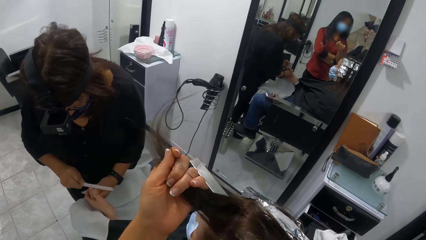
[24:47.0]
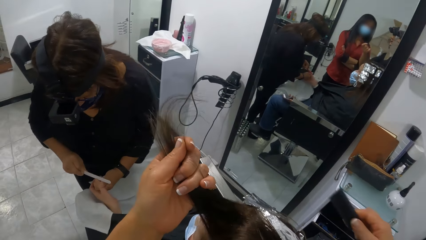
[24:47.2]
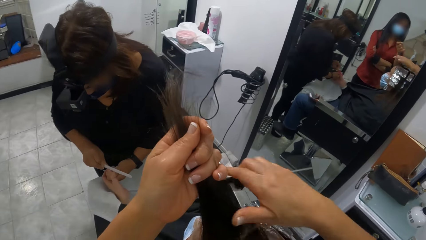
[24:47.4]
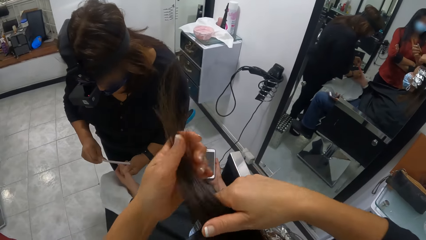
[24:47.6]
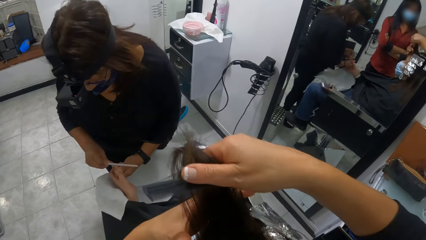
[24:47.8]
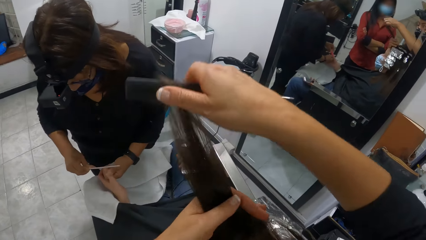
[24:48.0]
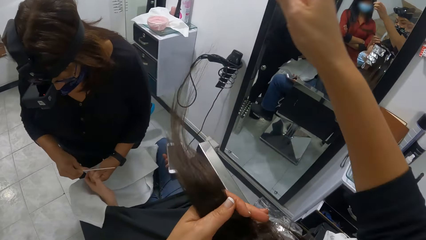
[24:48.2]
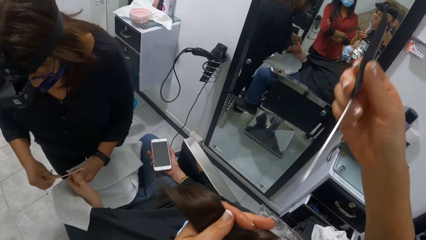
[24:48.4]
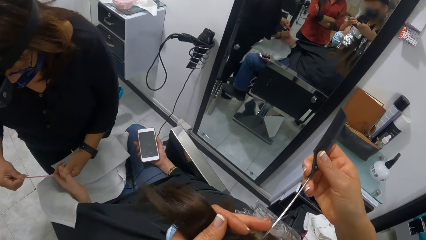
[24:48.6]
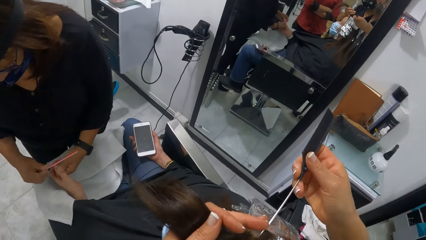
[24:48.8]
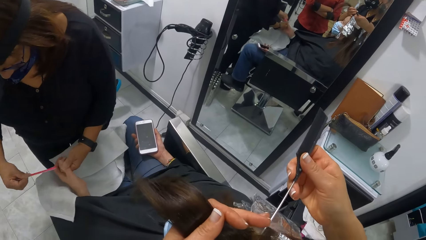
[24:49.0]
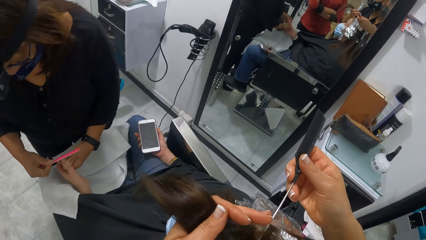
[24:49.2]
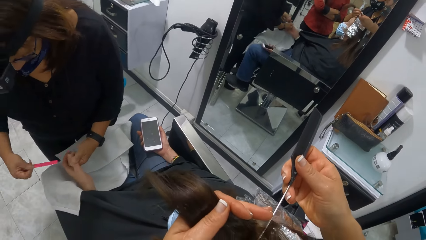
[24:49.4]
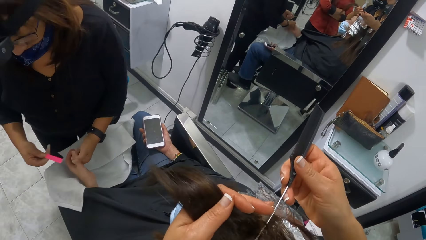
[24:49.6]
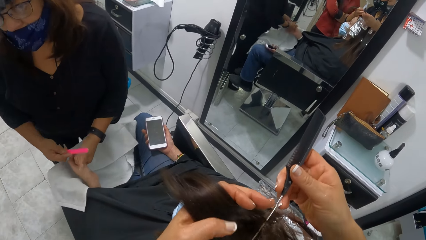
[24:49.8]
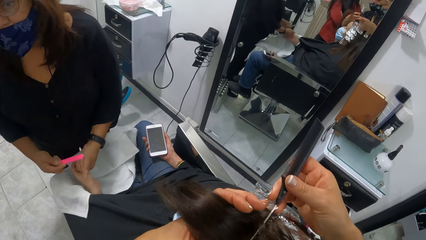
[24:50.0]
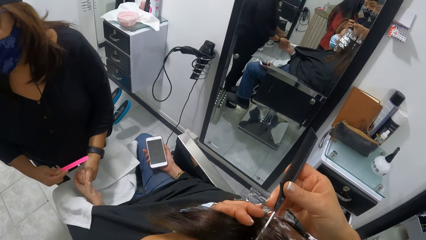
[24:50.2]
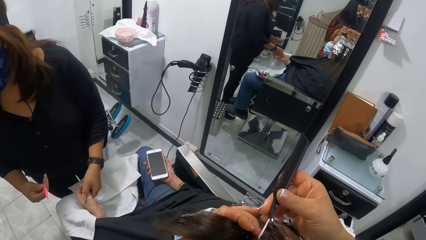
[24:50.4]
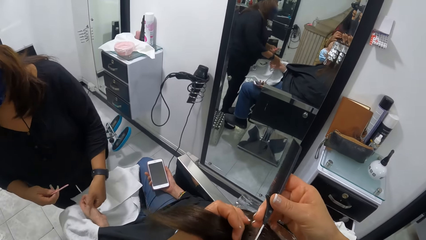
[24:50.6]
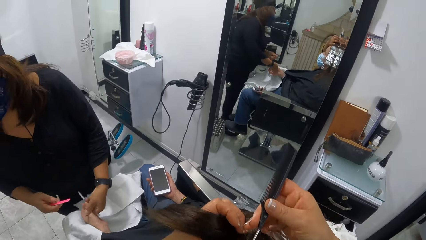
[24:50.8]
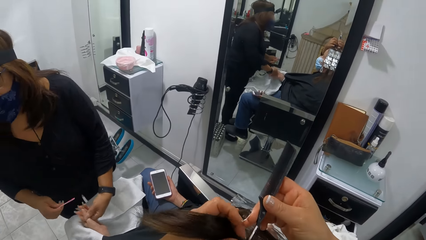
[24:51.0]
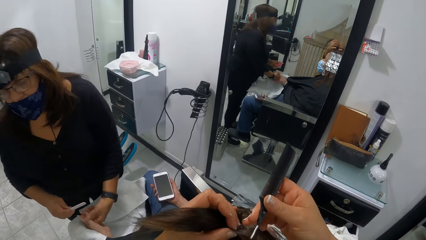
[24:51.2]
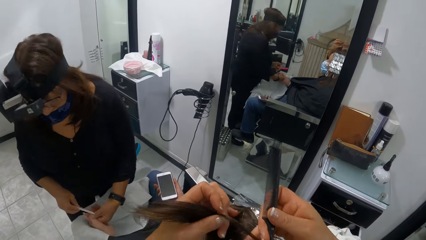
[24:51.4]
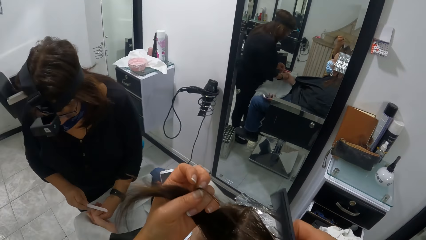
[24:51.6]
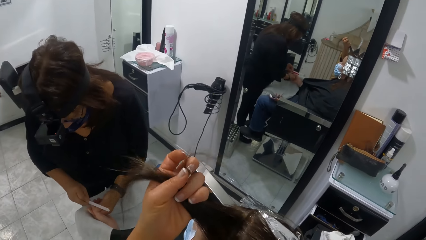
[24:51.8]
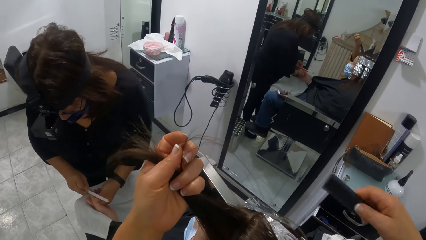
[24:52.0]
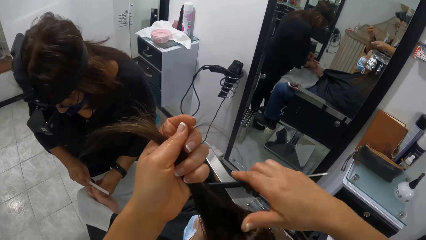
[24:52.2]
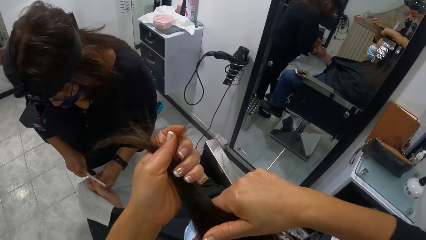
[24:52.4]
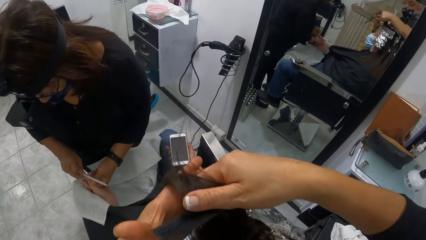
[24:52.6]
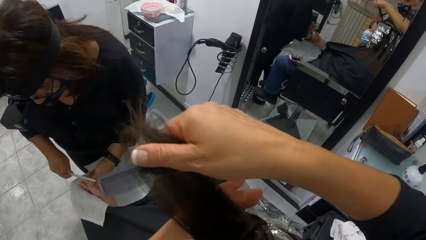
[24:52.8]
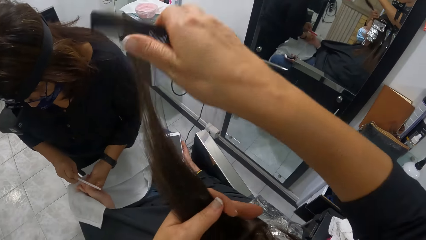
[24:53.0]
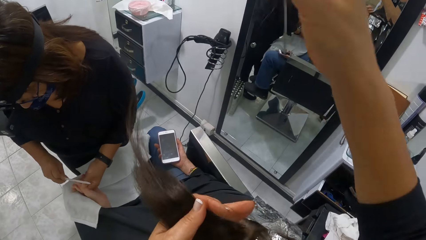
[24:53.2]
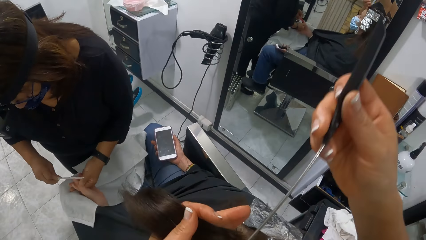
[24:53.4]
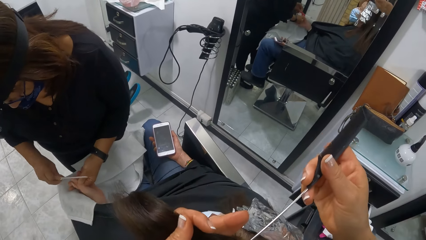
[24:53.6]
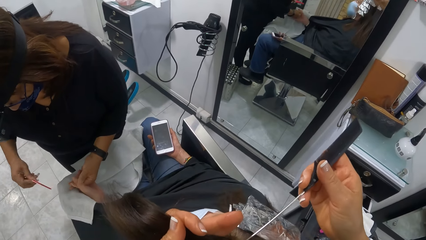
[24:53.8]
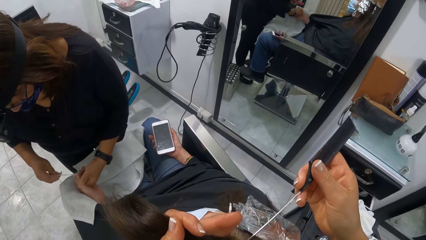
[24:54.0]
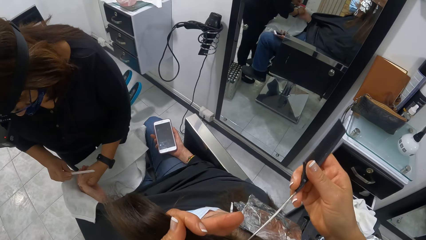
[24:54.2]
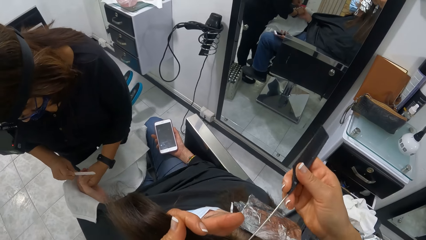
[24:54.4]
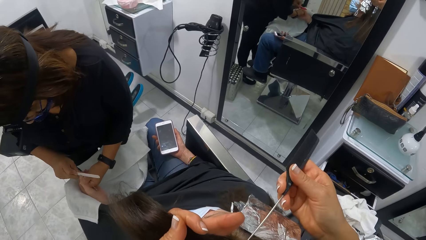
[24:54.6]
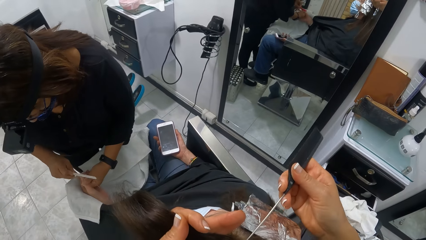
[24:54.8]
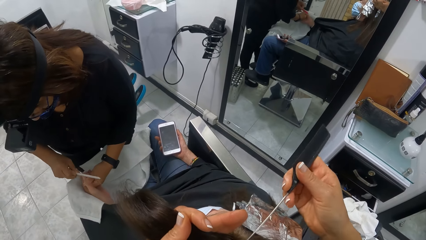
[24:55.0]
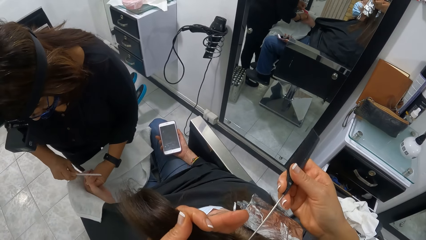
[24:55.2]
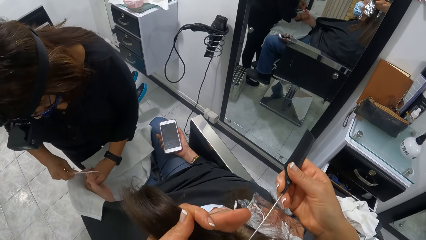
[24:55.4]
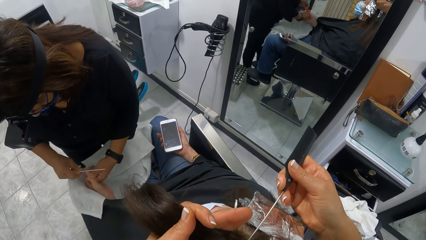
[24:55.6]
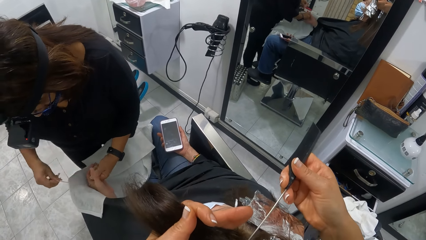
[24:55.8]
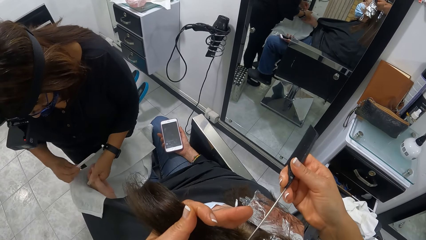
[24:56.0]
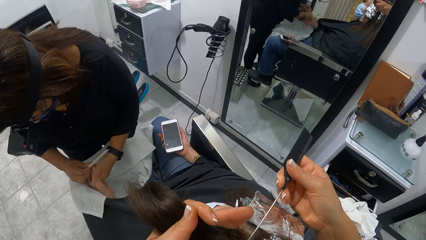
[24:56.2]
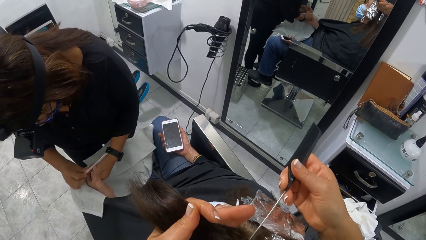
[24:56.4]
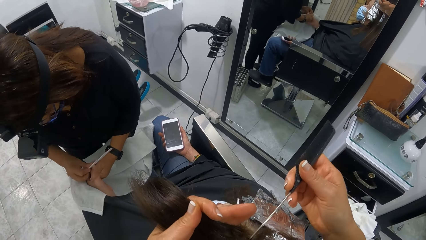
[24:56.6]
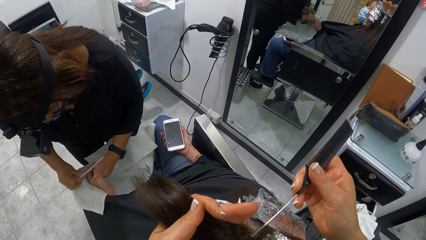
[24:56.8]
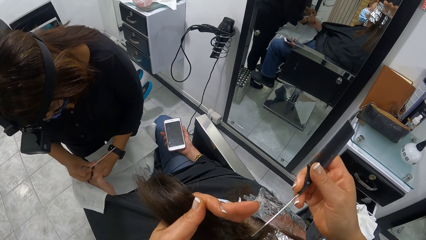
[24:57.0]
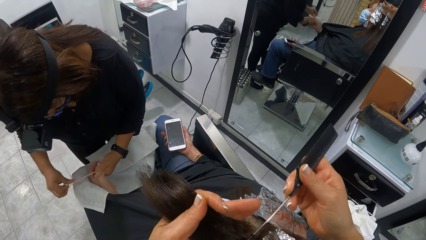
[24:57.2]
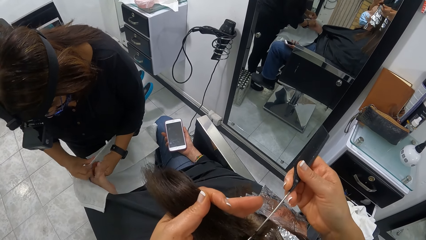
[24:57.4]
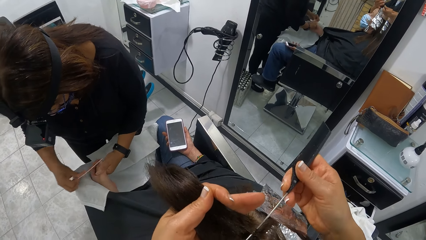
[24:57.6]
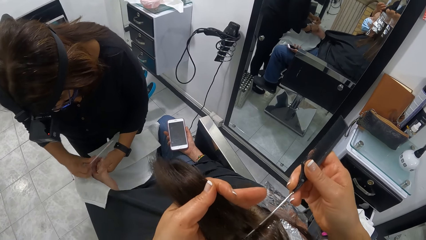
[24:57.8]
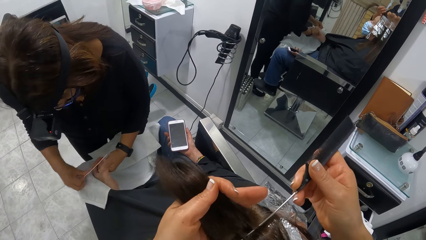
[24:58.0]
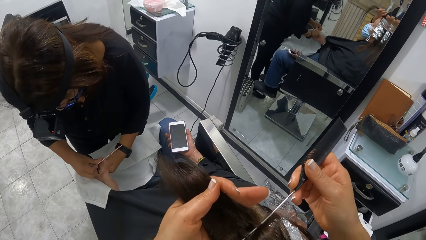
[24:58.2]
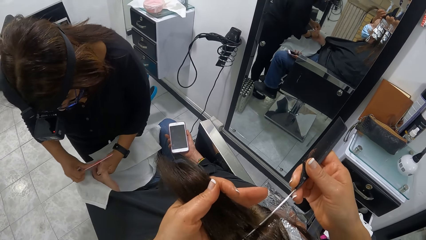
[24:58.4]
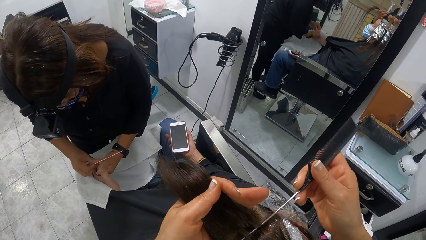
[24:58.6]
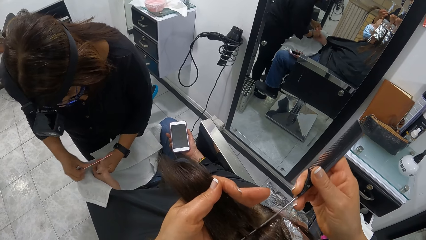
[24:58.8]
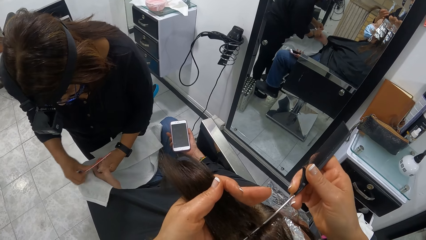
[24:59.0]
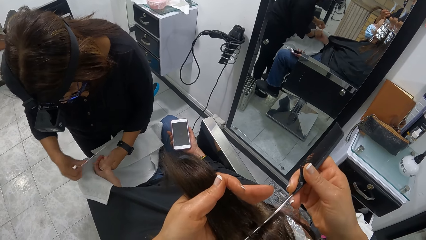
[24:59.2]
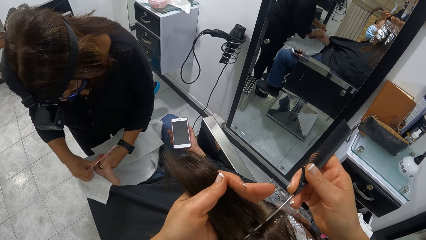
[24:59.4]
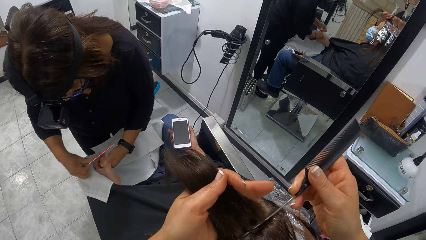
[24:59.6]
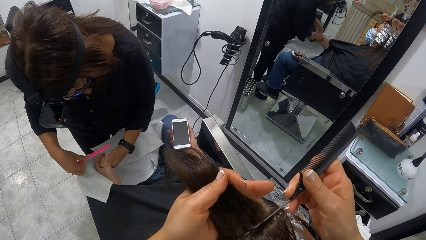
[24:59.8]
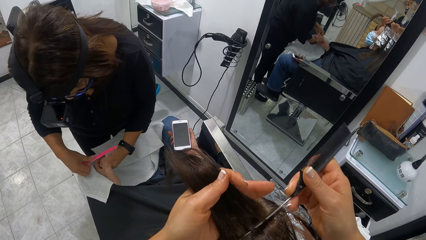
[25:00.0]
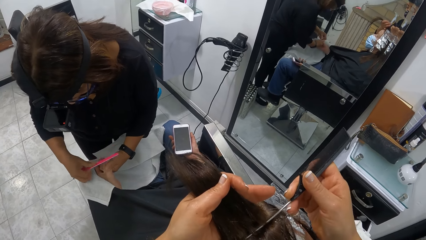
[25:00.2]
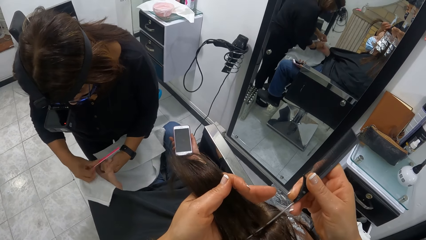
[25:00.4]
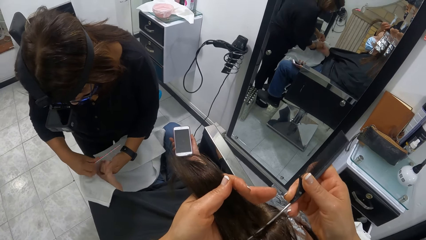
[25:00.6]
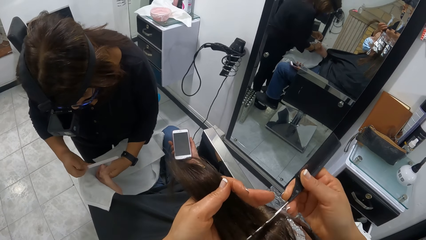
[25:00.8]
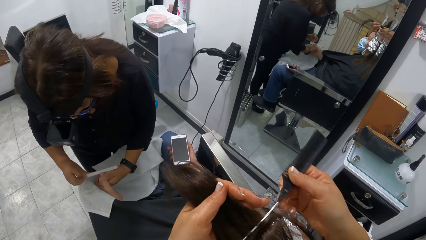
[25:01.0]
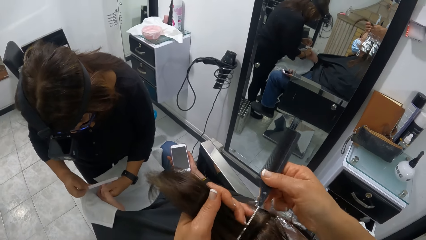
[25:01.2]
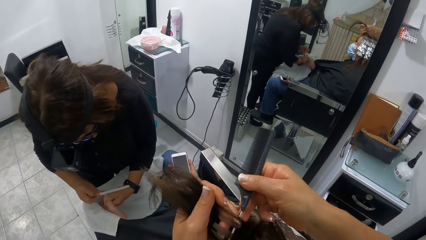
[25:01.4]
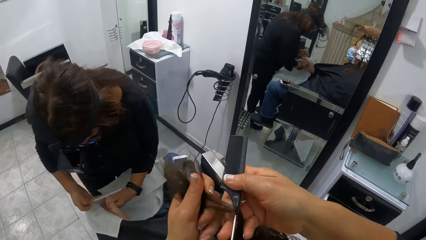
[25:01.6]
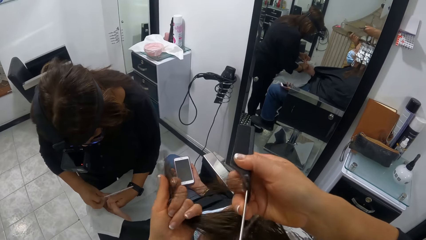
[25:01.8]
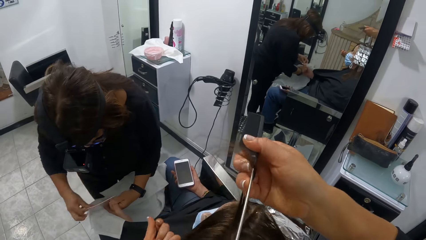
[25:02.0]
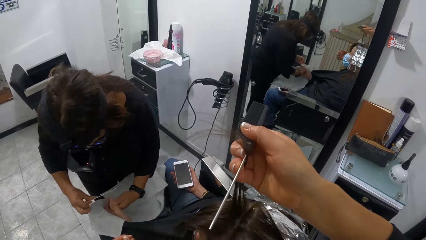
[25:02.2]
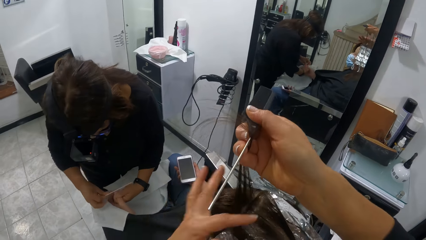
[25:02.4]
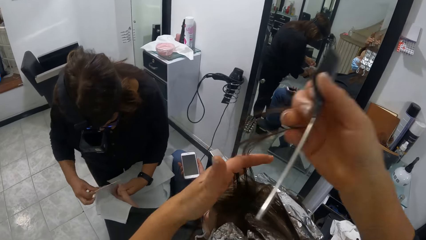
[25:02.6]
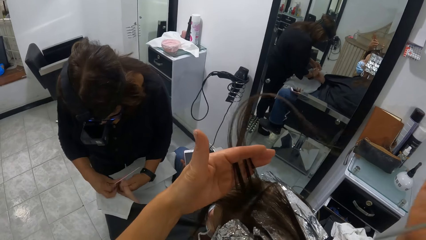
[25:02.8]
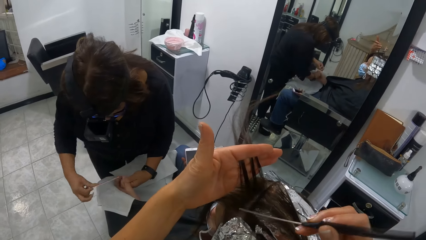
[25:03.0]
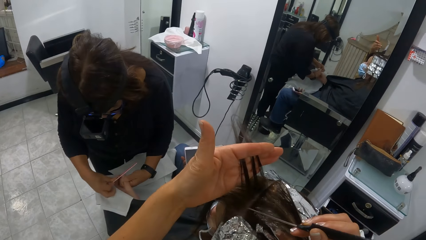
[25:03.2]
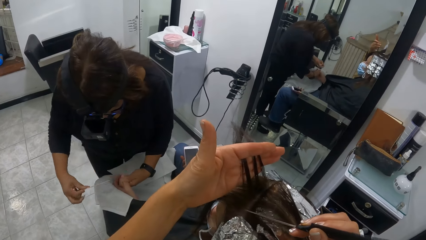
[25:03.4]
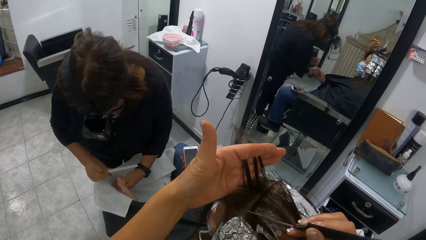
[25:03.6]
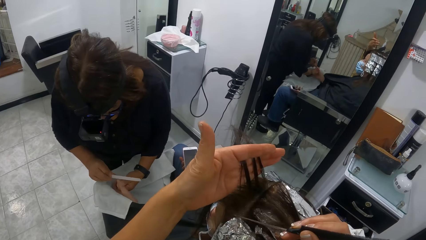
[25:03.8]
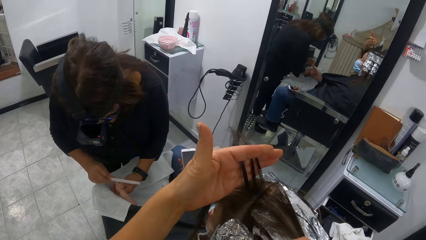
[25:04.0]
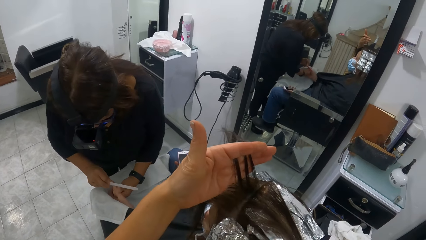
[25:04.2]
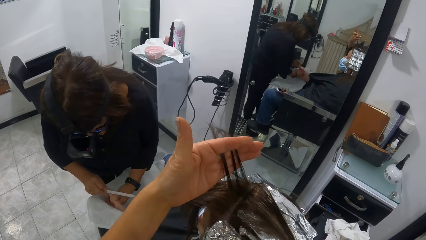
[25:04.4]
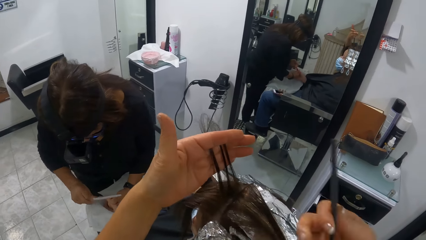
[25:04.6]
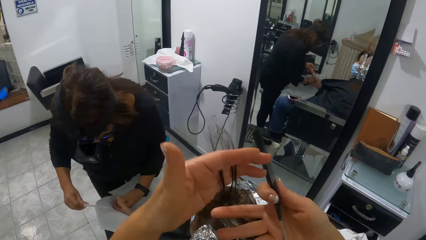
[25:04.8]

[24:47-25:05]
The camera wearer moves the comb aside, moves the comb forward, and combs the hair. They move the comb up, move the comb in the hair, and cut the hair line. They move the hair, move the comb forward, and hold the hair up. They move the comb up, move the comb in the hair, and cut the hair line. They separate the hair, hold the hair up, and hold the hair with the left hand. They move the comb on the hair and cut the hair line.
